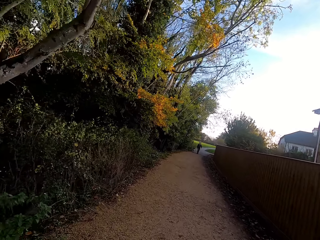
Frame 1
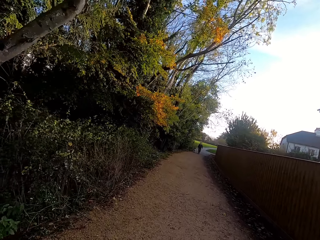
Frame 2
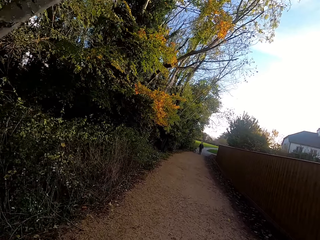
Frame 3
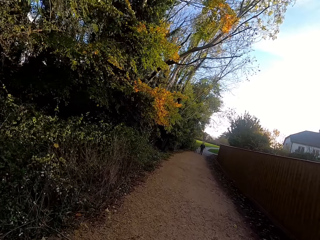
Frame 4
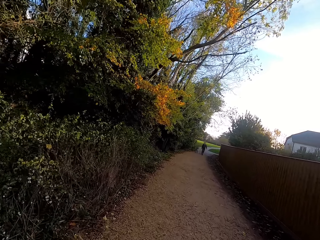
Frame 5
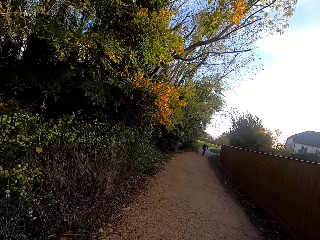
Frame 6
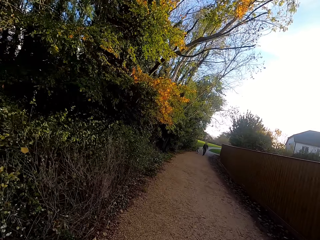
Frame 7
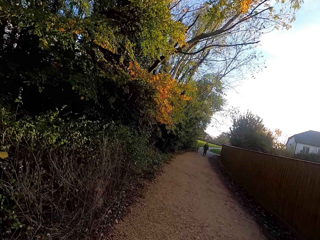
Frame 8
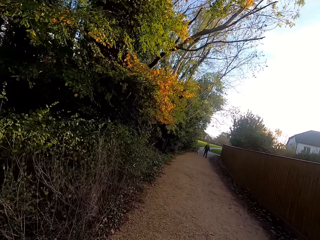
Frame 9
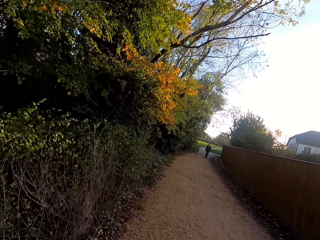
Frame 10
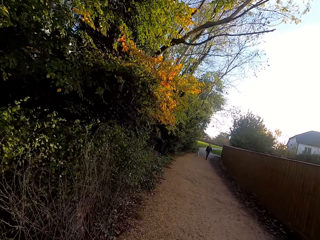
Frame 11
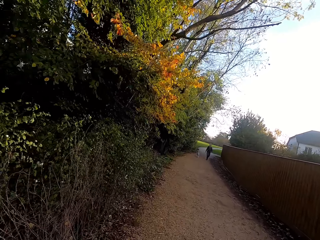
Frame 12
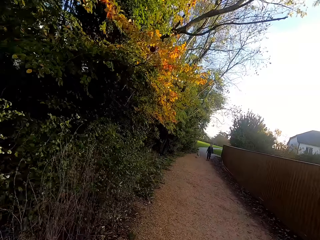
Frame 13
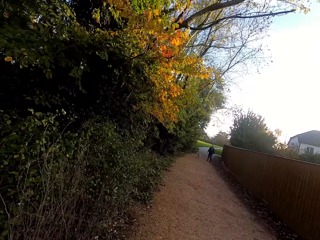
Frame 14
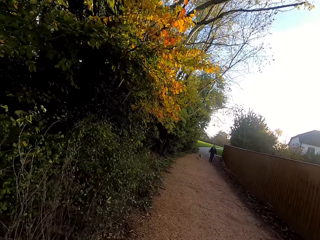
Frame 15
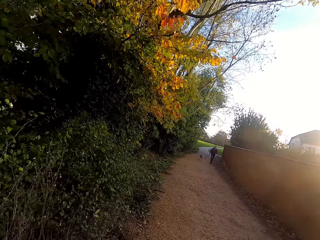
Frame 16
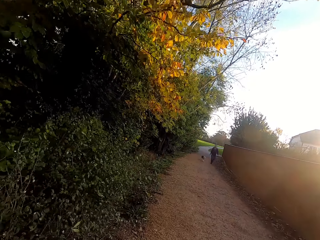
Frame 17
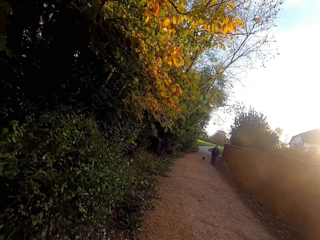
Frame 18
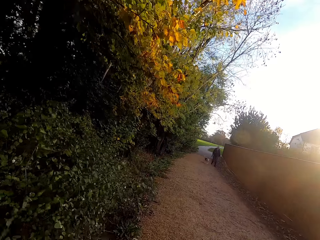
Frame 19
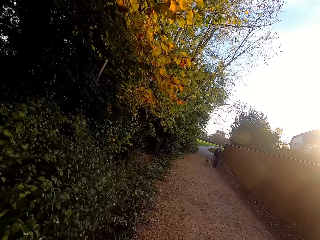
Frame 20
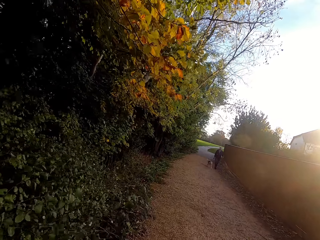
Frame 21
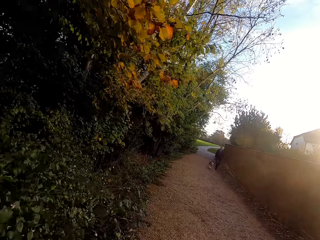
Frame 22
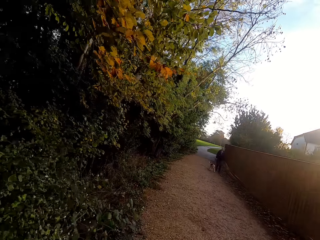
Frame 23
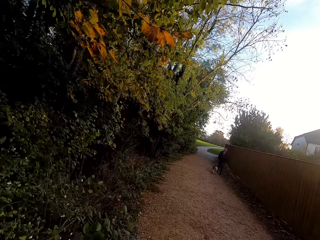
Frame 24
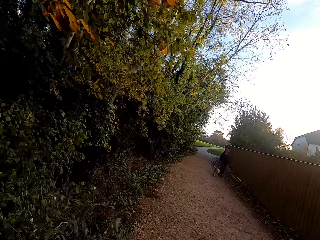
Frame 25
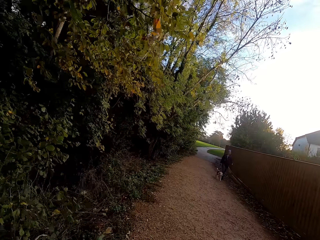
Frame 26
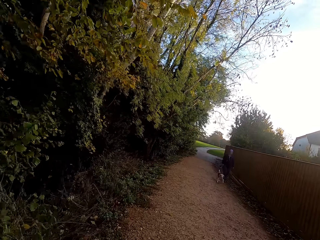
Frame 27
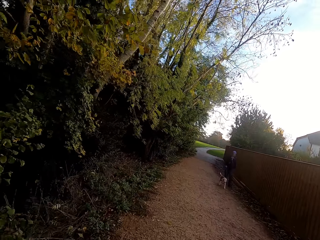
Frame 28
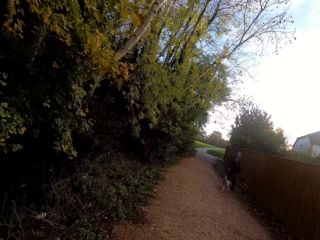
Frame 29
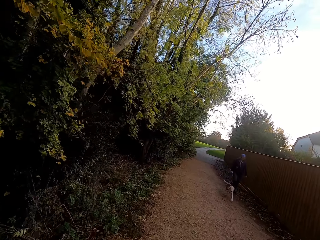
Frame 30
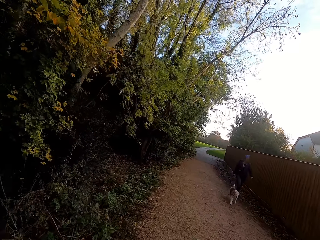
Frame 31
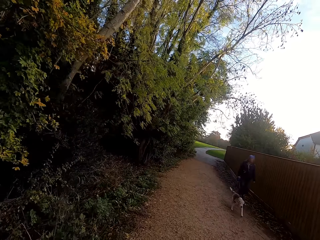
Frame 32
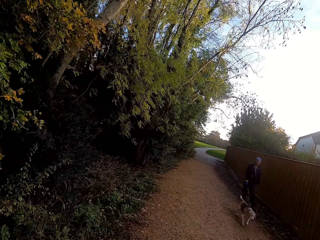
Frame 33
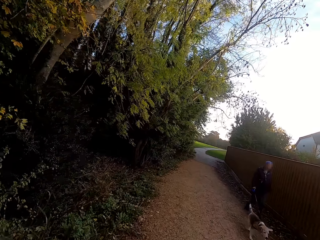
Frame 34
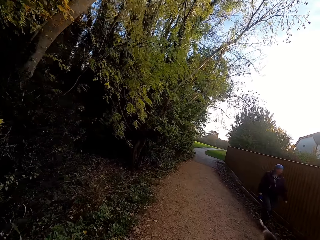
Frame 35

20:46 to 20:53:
A person walks the dog along the road.

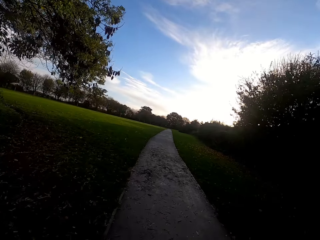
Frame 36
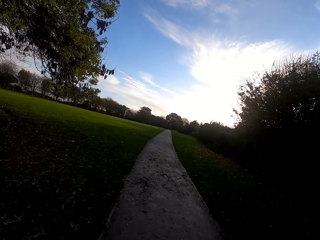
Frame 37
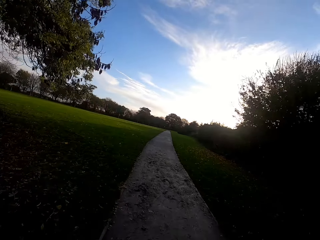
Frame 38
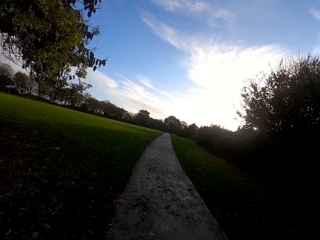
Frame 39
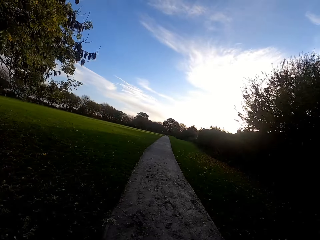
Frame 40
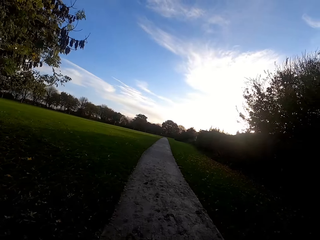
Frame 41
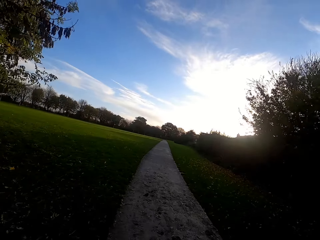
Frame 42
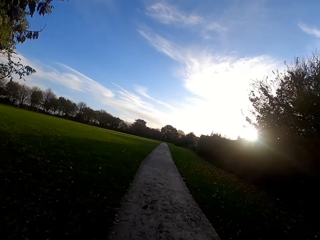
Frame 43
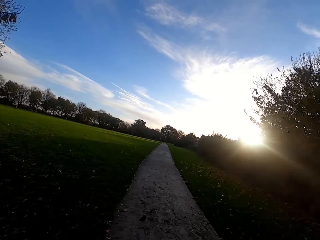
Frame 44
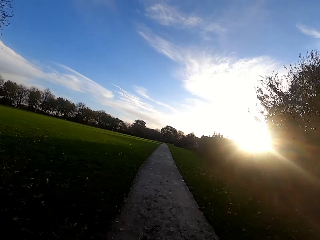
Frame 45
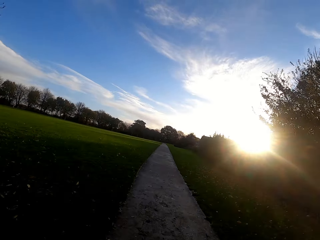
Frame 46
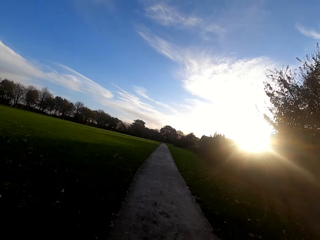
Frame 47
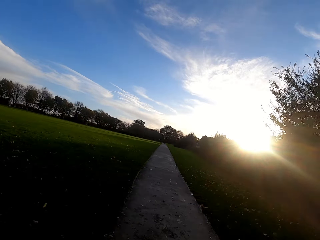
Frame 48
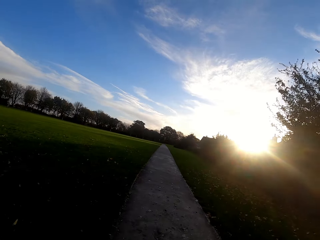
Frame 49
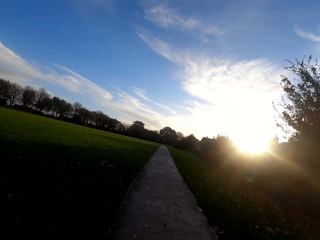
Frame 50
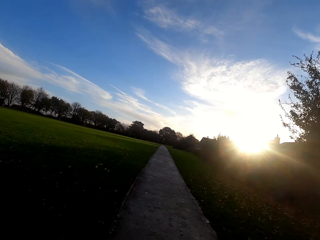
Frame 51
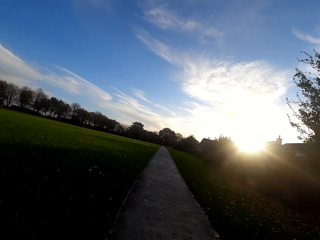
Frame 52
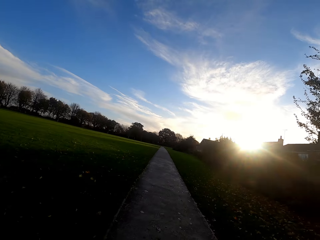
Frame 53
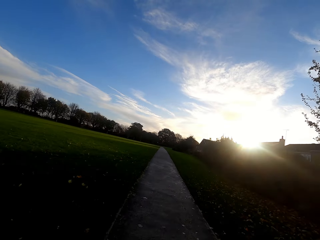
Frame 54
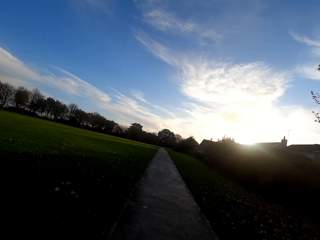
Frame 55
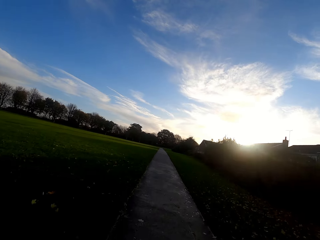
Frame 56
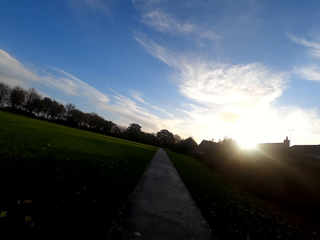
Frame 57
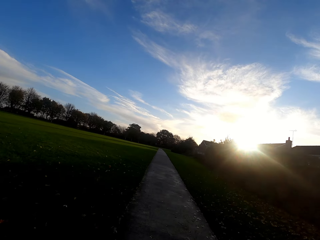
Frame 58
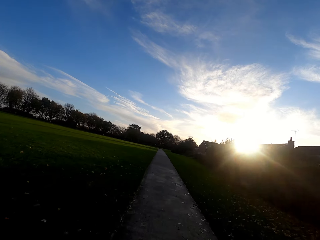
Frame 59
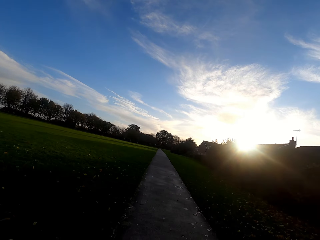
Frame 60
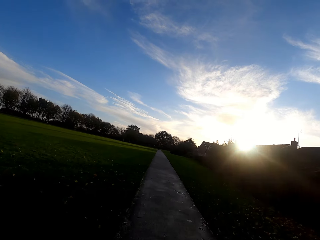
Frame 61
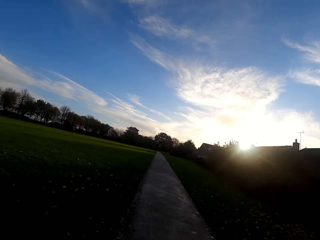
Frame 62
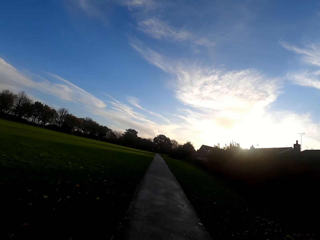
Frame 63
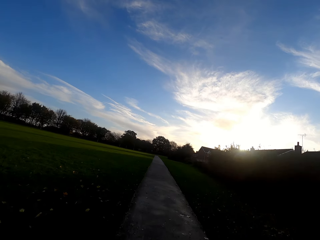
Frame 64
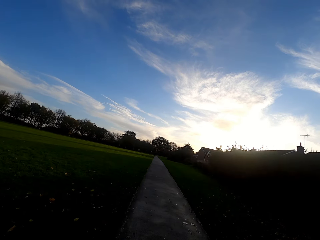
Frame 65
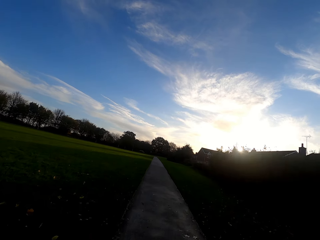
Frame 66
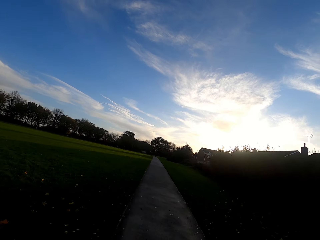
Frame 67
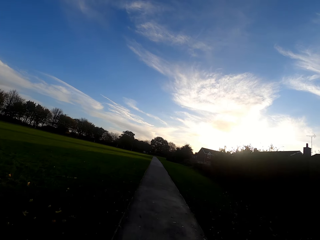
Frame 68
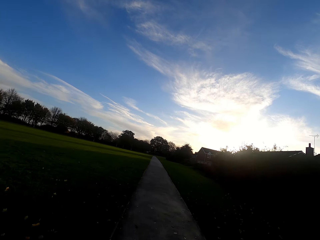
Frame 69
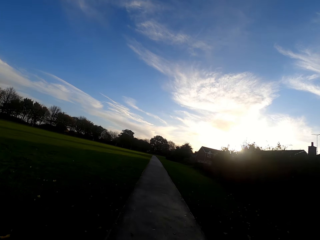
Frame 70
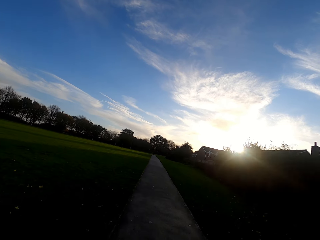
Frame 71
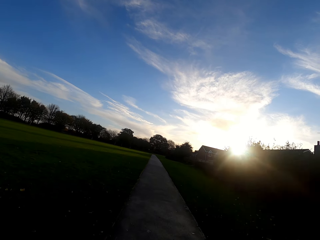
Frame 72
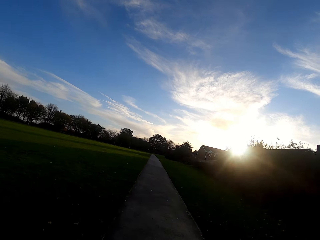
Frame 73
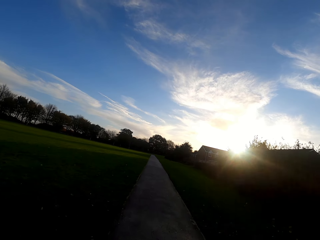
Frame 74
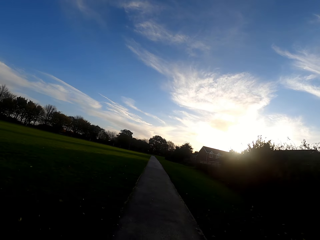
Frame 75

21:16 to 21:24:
The camera wearer jogs along the road.

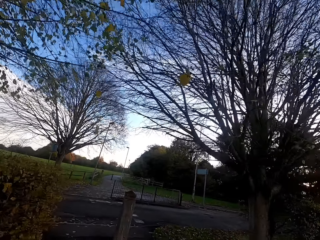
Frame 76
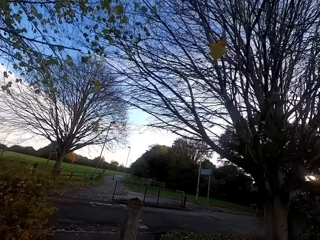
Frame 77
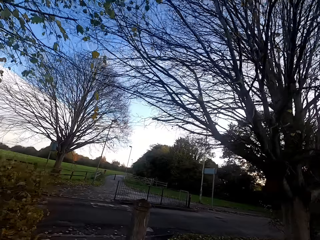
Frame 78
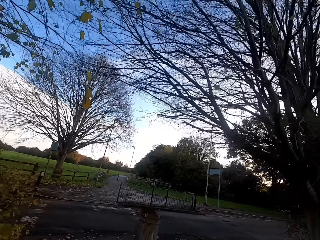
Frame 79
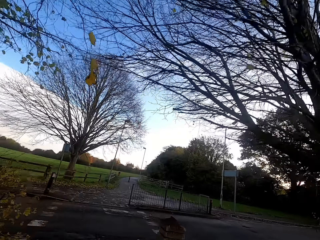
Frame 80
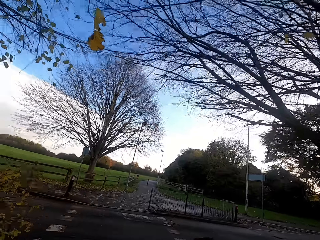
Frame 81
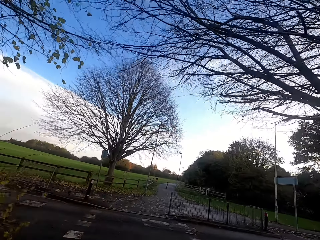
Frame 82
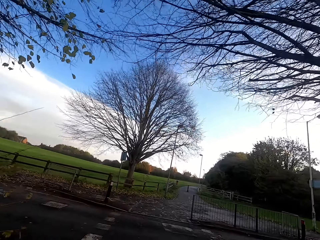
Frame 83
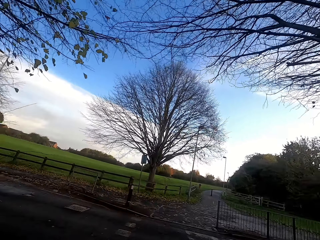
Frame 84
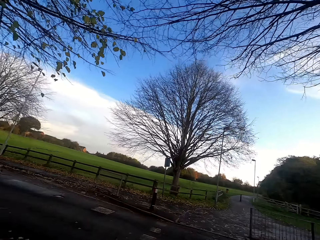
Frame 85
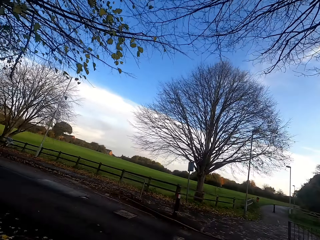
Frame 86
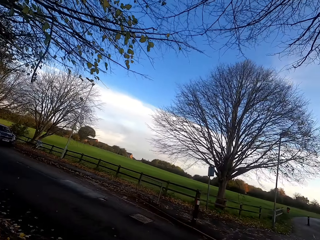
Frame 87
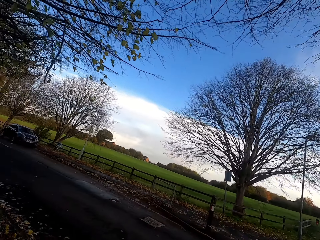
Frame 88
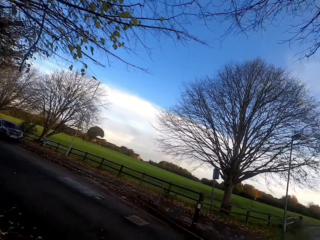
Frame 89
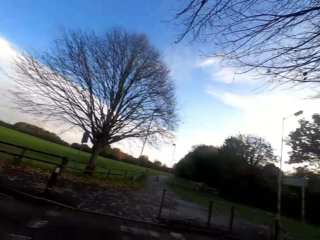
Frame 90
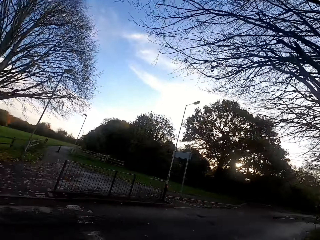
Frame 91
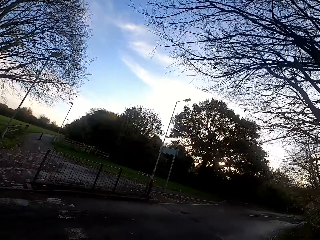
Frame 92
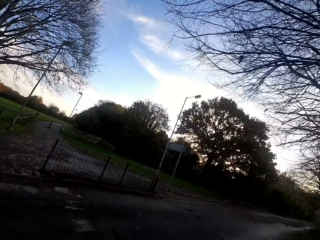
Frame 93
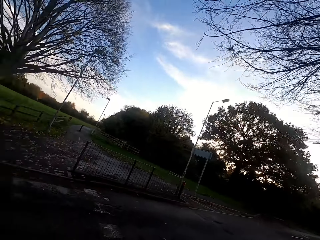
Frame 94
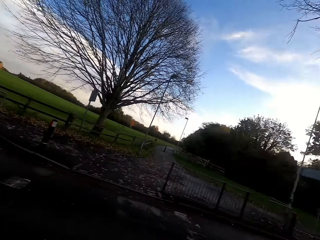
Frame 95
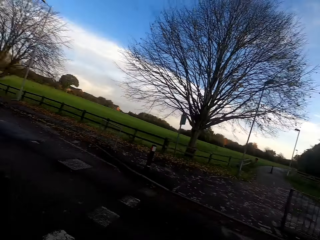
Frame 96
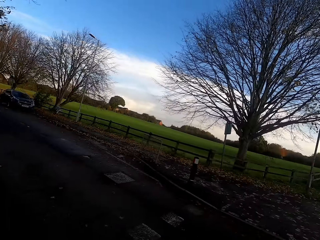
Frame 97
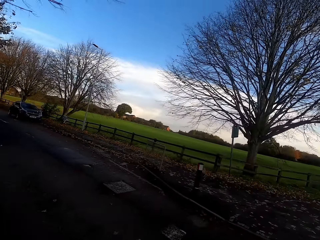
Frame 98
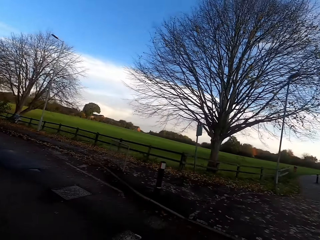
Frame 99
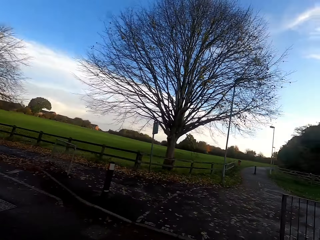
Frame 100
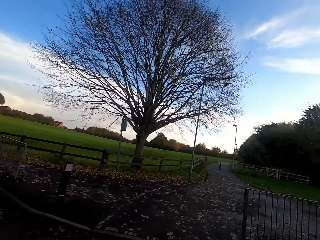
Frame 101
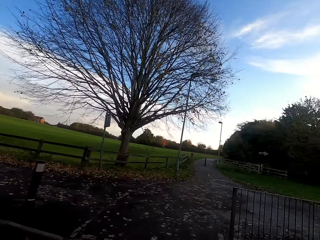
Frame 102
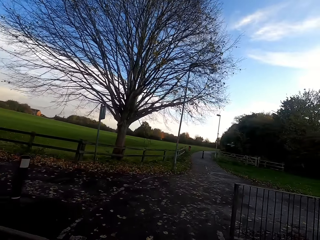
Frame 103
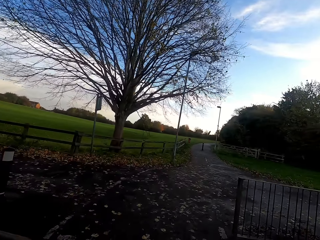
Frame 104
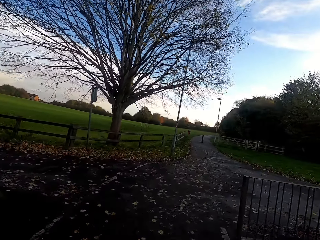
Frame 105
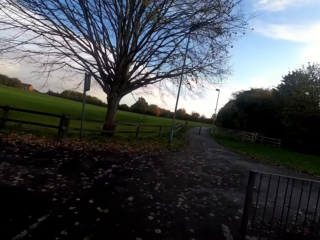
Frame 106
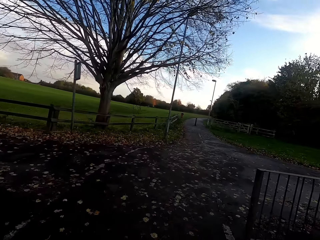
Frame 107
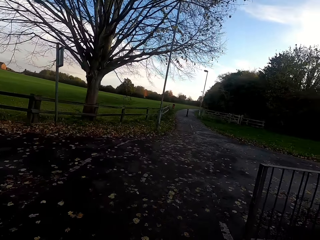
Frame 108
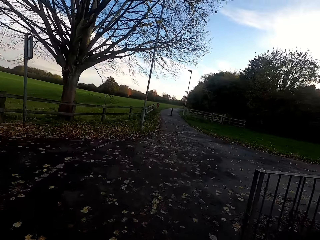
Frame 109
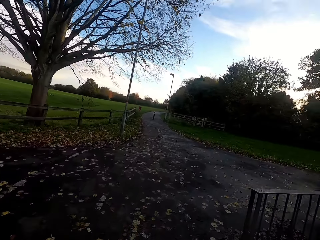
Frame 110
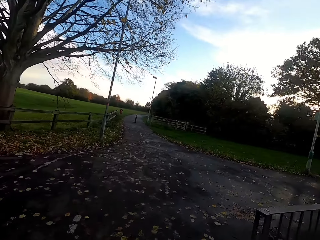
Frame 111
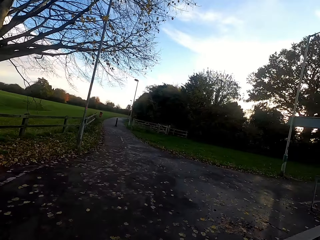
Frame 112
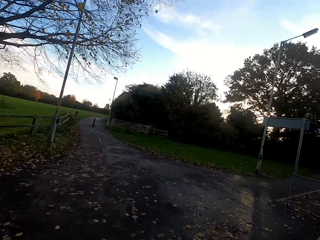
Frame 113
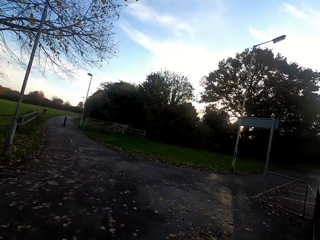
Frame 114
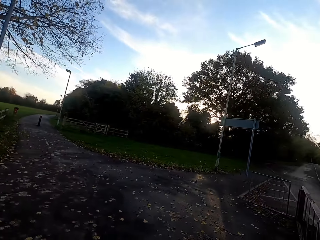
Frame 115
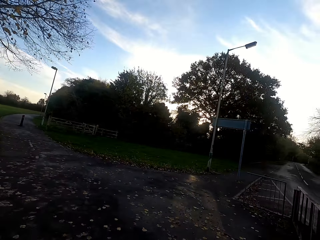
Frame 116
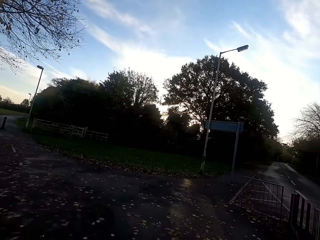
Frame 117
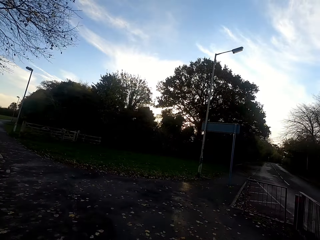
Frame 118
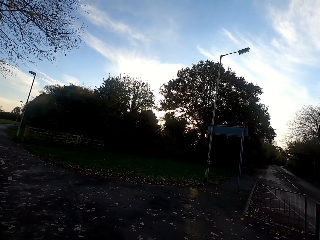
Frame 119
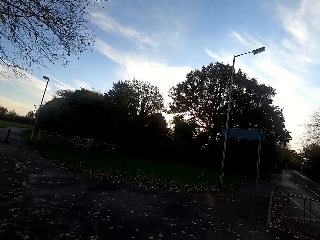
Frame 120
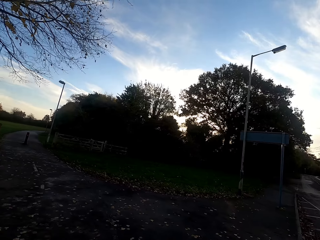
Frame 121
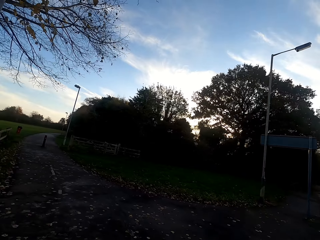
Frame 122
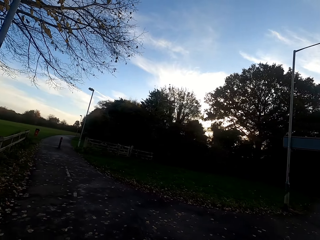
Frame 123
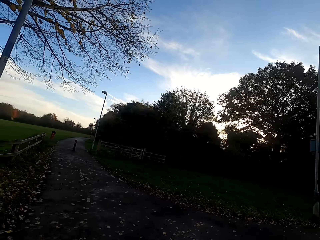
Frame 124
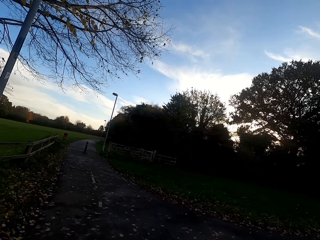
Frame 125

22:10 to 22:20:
The camera wearer looks left. They look around. They look right. They look left. They walk across the road. They look right.
